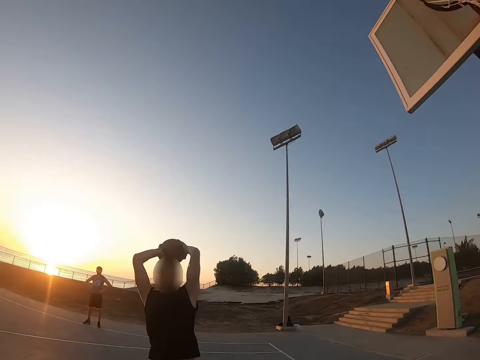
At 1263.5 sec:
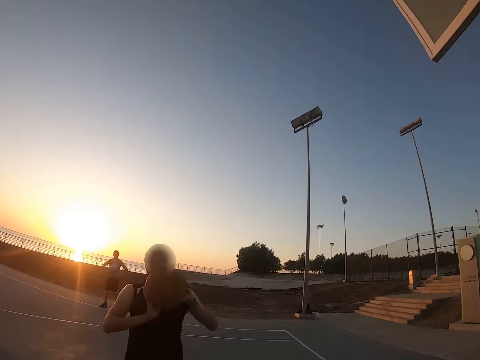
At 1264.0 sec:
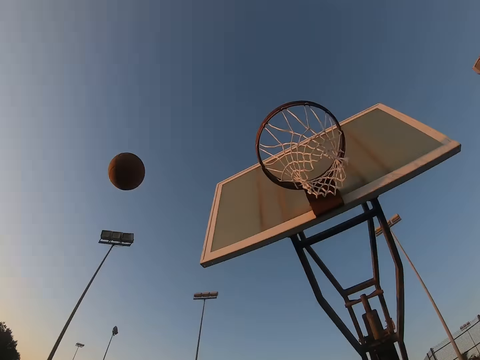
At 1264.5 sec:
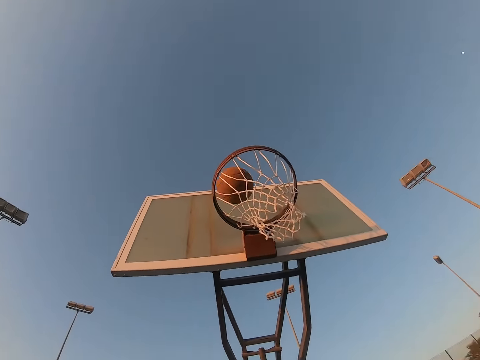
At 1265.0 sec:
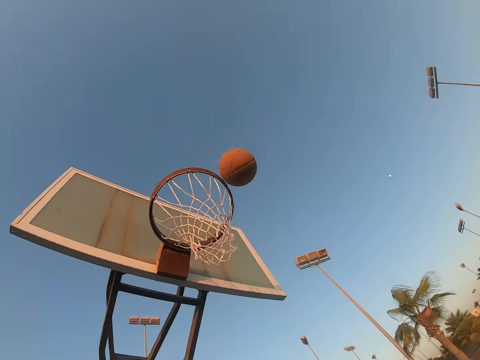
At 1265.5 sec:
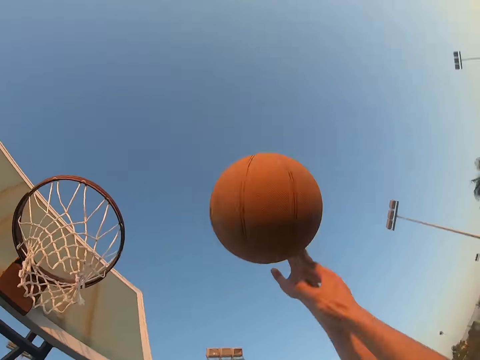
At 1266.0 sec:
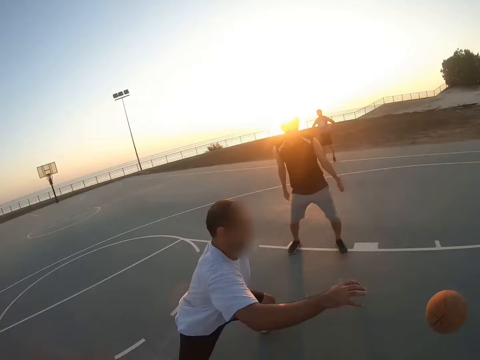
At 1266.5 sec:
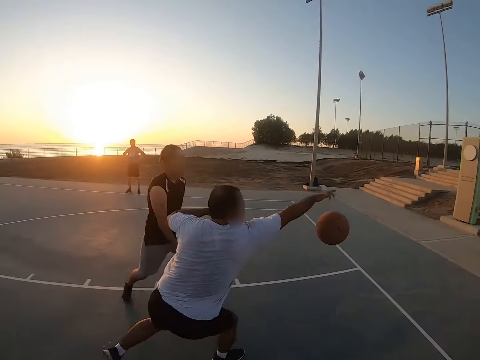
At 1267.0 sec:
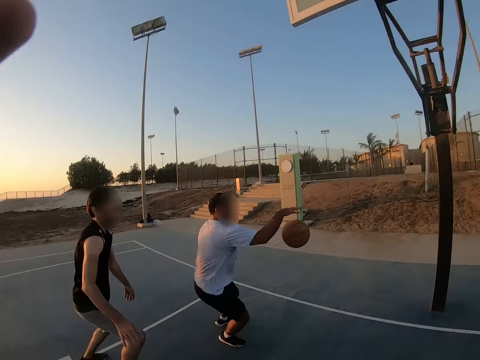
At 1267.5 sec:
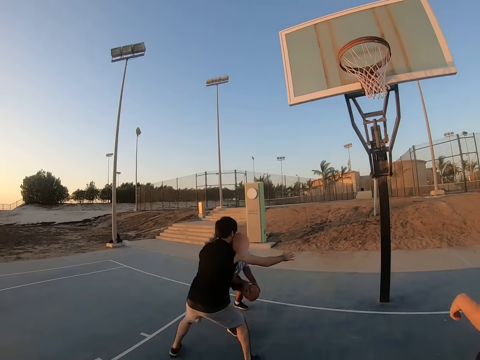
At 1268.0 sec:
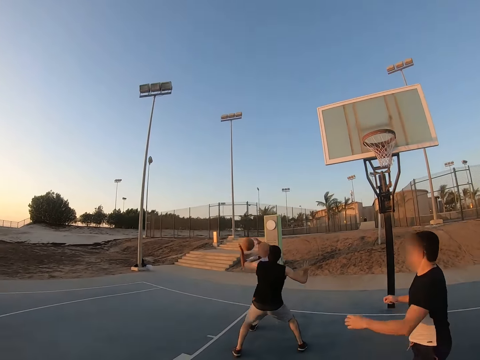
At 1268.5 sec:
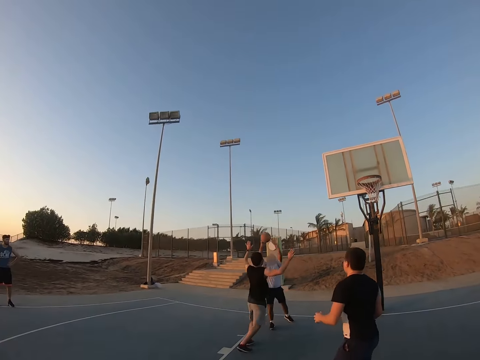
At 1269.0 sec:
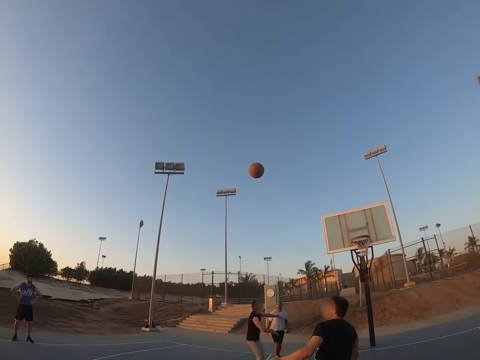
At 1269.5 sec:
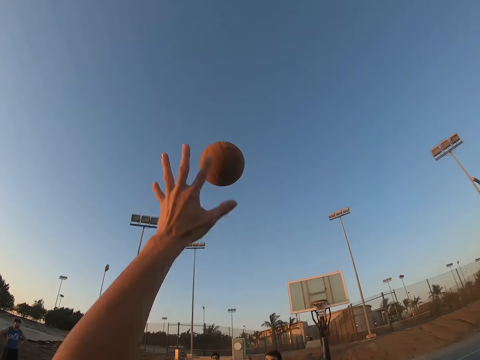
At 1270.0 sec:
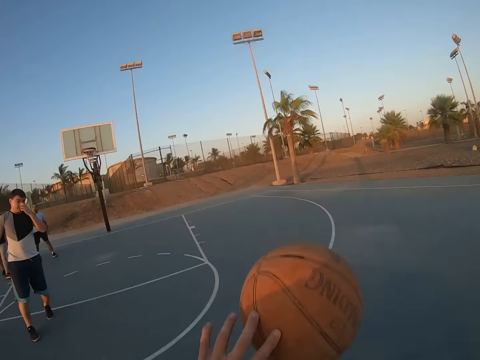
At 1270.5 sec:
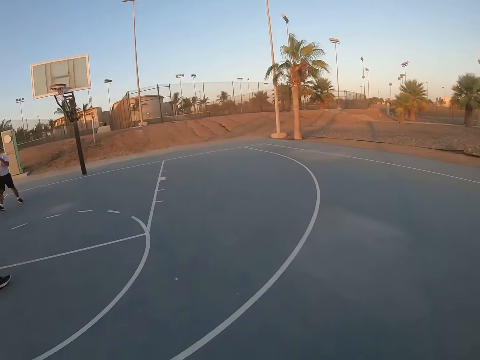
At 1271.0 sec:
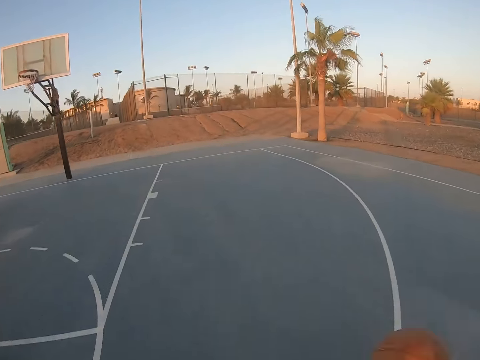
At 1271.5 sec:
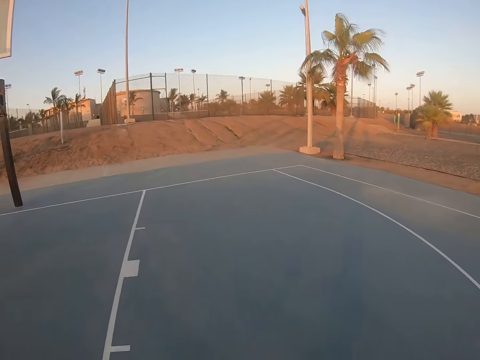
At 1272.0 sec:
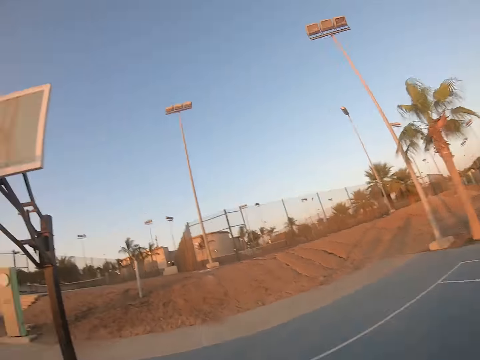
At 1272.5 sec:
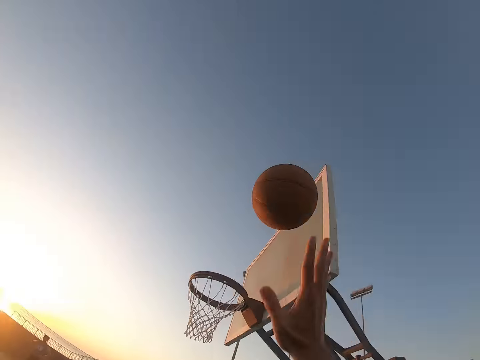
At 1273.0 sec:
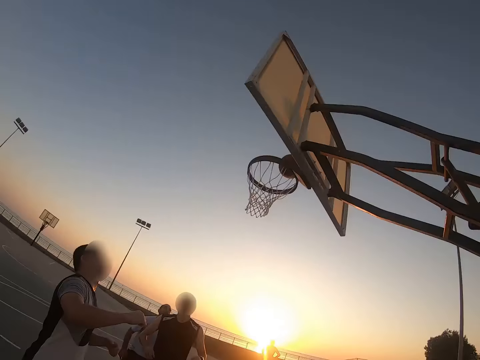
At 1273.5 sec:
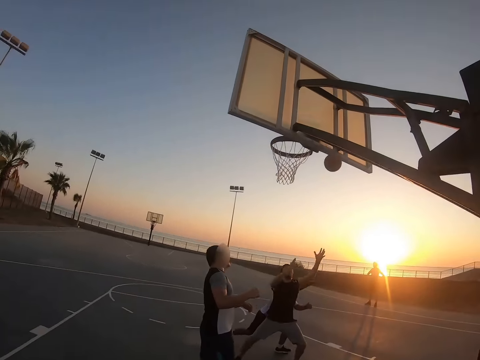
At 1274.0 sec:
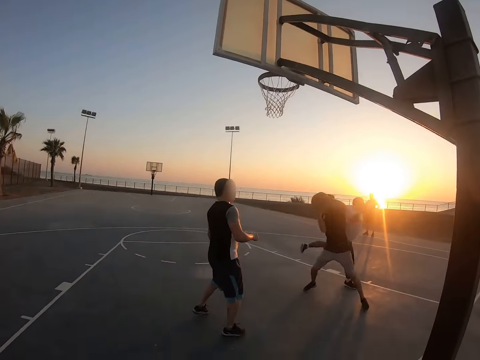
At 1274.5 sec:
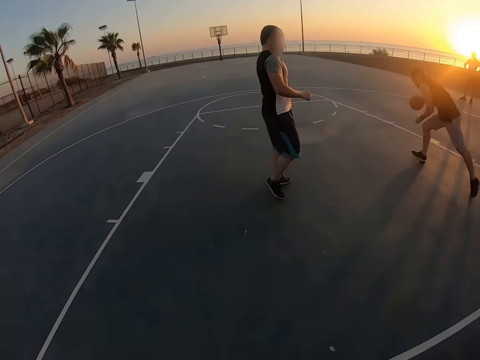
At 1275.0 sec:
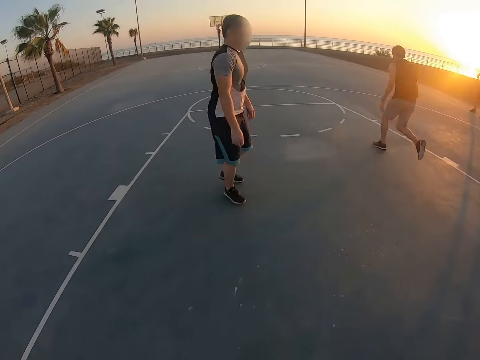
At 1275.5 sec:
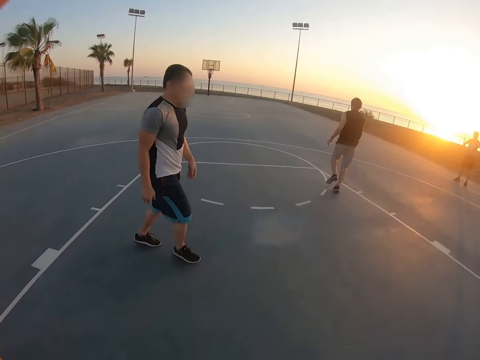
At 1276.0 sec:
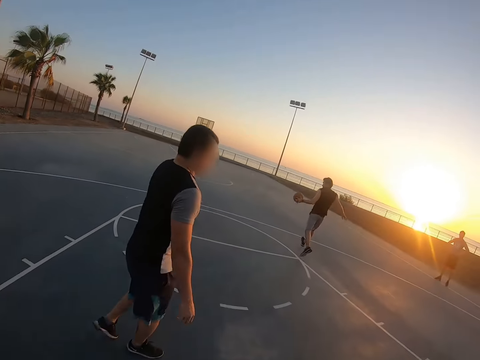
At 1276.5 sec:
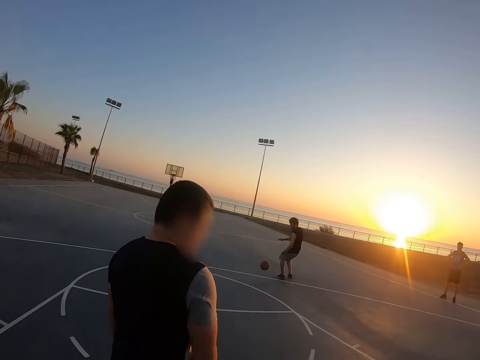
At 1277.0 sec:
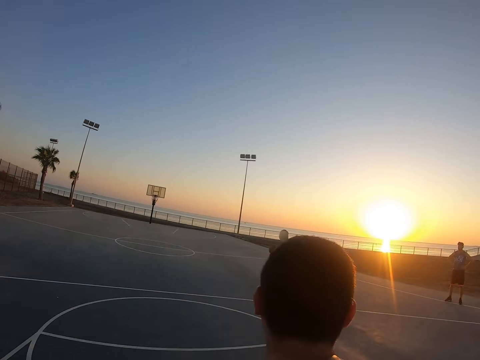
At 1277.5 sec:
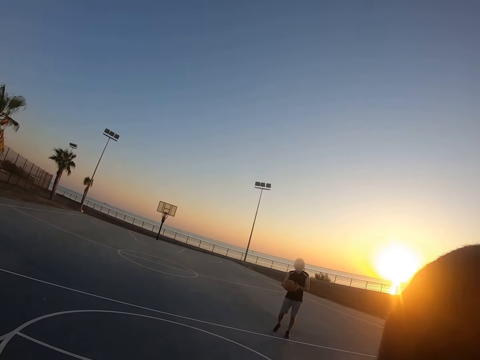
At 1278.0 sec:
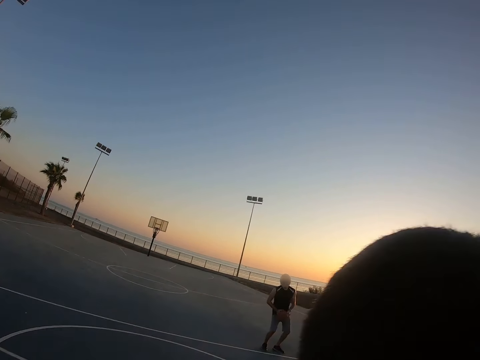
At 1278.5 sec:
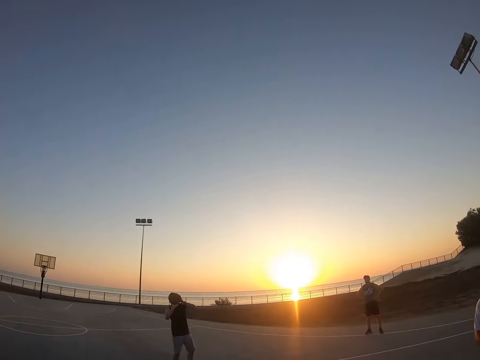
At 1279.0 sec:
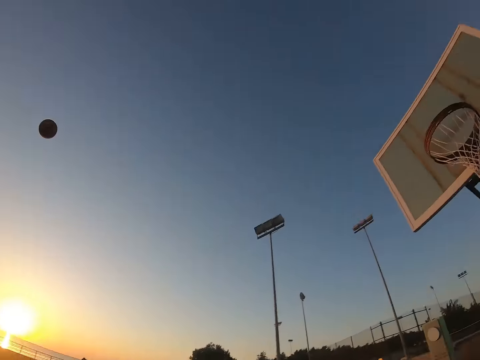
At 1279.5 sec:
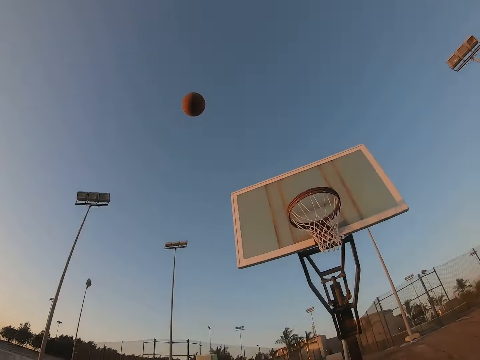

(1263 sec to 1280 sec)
A man throws the ball to another man. The other man throws the ball. The camera wearer throws the ball. A third man picks up the ball and throws the ball. The camera wearer picks up the ball and plays basketball. The first man plays basketball.

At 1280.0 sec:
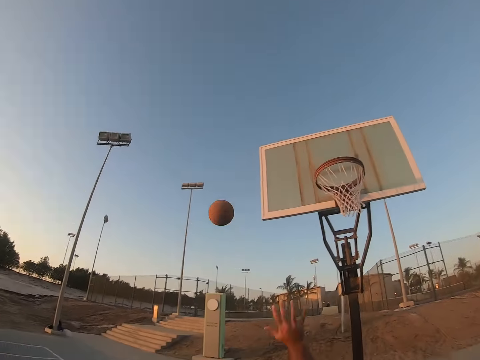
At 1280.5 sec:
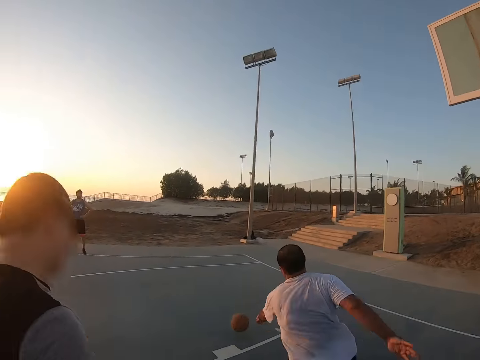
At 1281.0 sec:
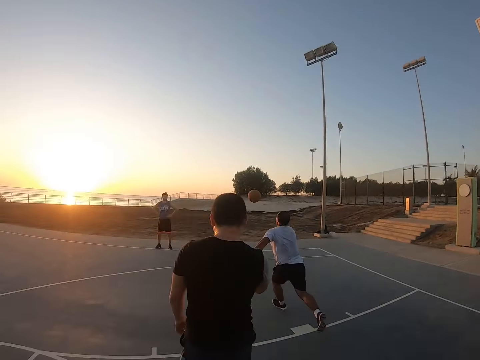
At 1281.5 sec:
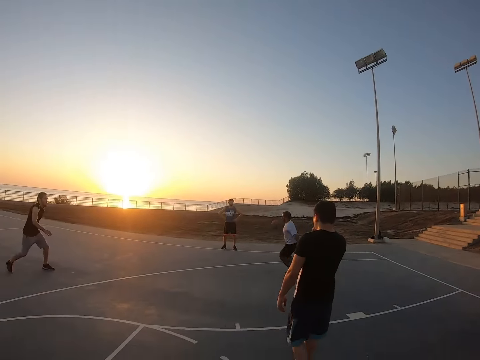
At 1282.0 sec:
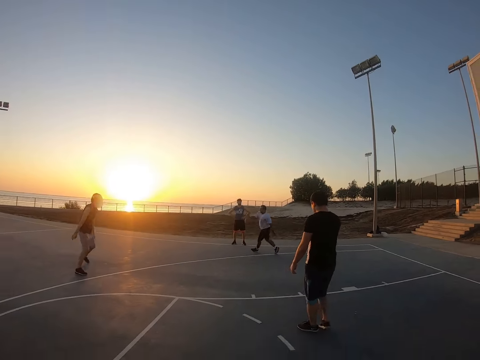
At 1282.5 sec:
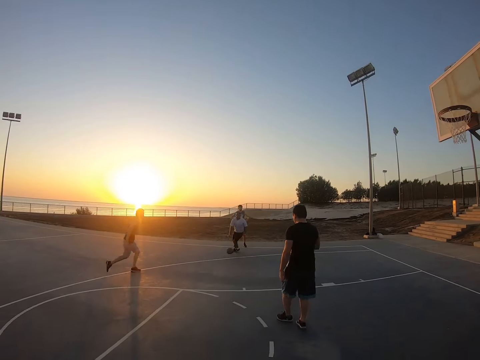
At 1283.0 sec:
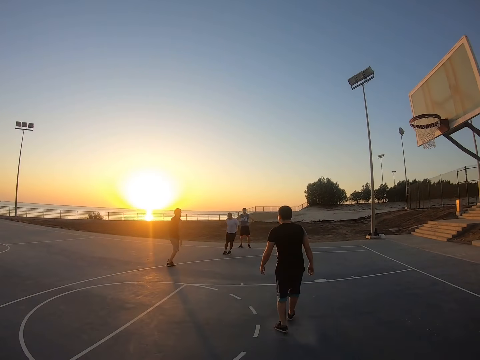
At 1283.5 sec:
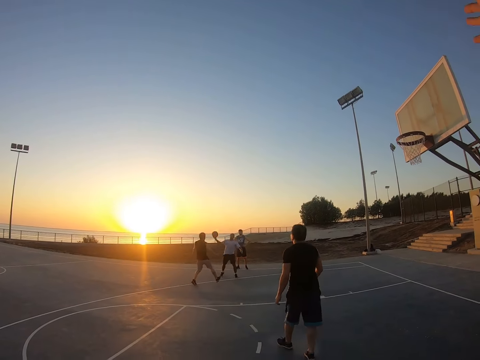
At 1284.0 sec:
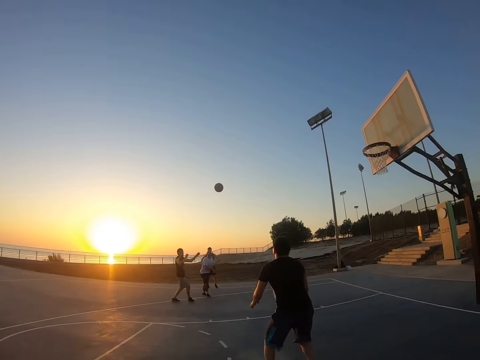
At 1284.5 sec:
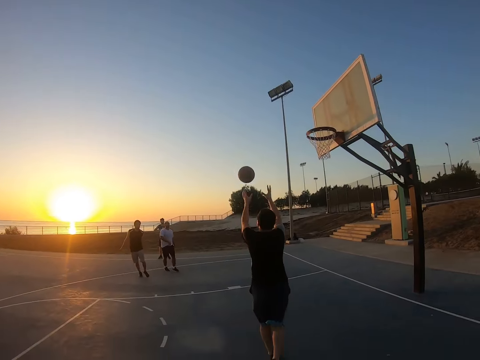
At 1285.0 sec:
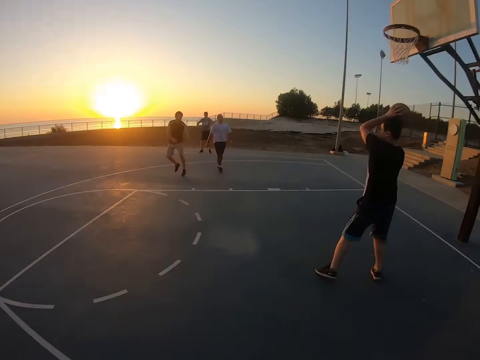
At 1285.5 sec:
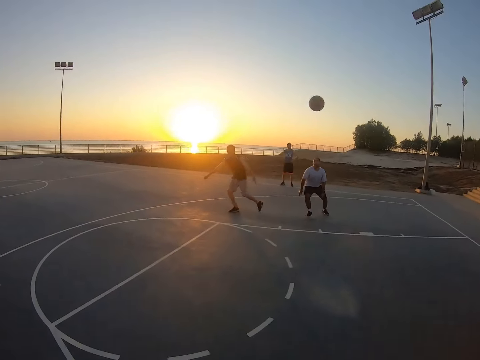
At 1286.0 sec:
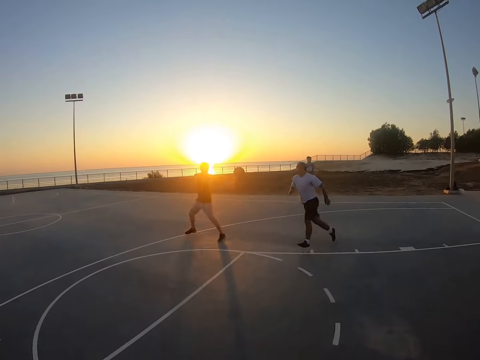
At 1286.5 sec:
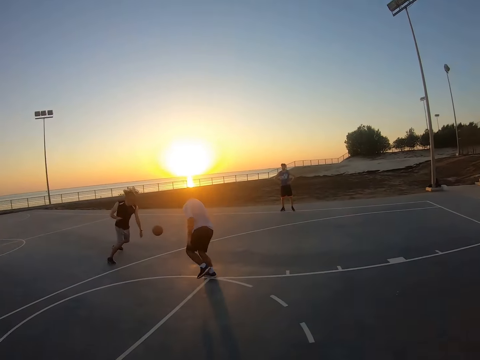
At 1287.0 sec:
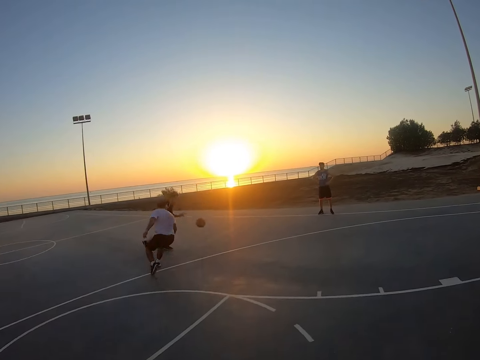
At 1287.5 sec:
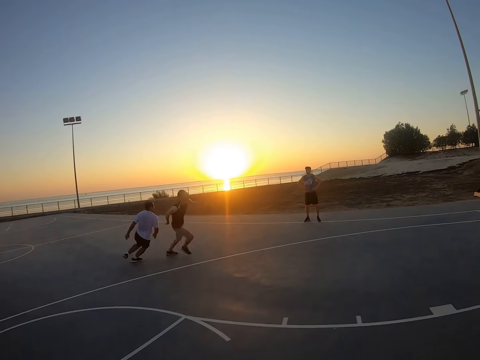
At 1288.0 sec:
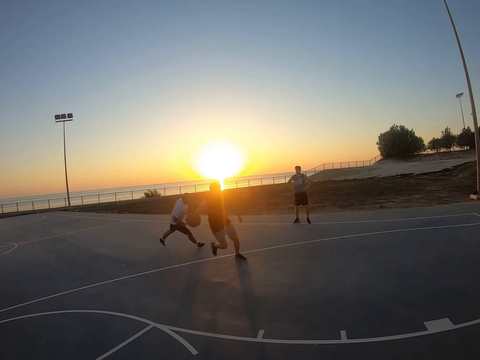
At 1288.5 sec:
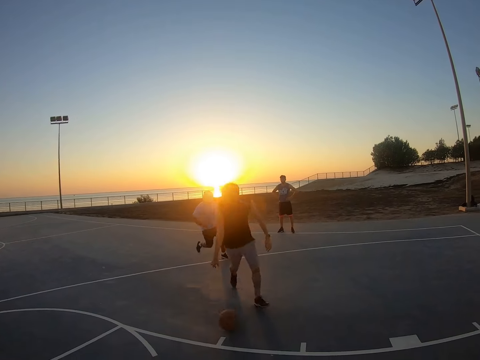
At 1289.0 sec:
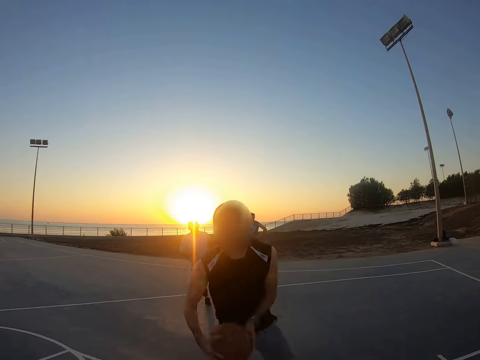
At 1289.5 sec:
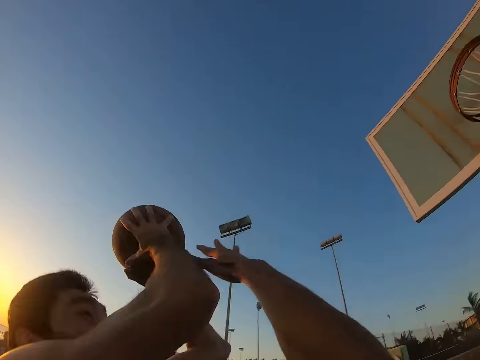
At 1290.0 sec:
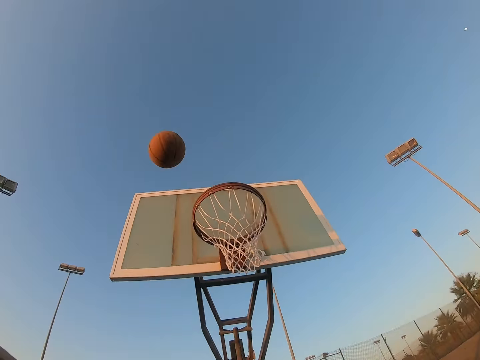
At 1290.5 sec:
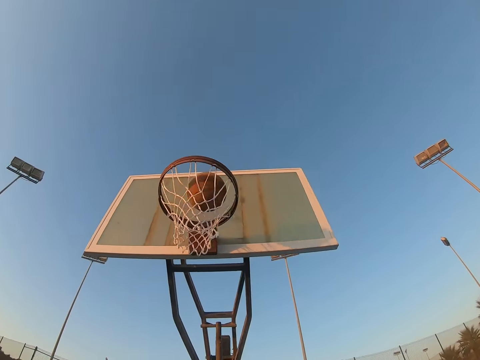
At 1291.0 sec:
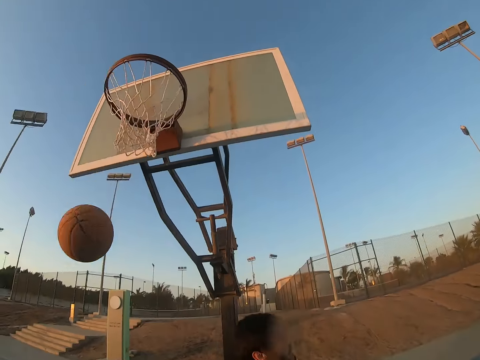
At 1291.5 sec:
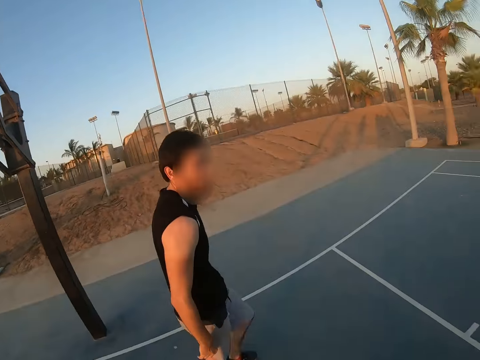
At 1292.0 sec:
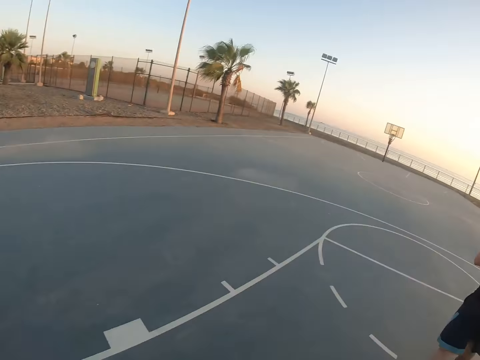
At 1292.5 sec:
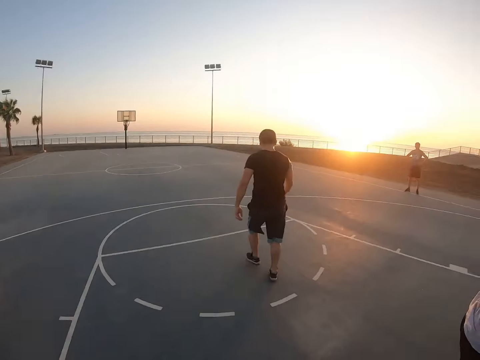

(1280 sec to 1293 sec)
A man plays basketball. Another man plays basketball.
